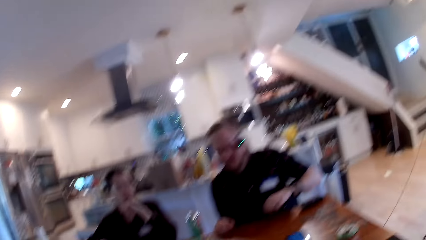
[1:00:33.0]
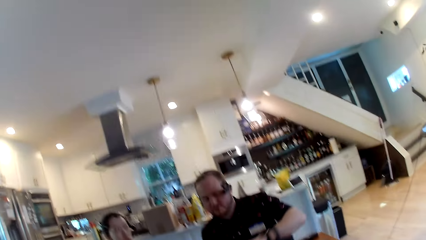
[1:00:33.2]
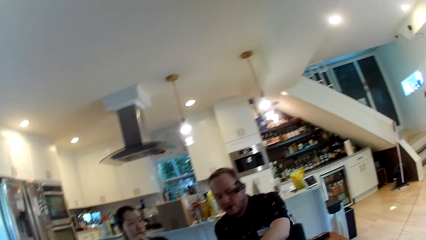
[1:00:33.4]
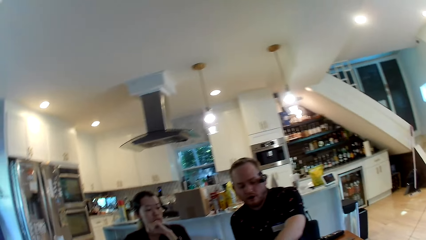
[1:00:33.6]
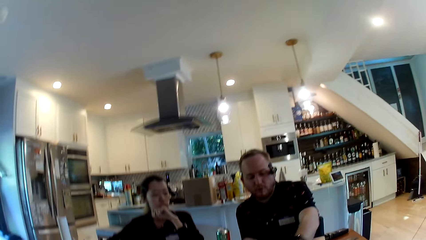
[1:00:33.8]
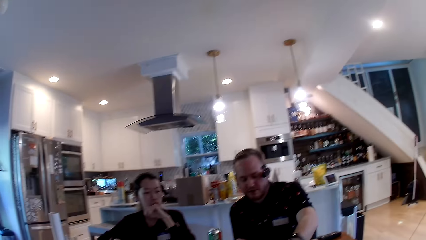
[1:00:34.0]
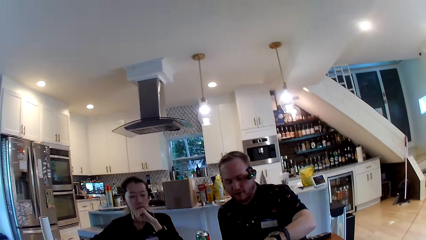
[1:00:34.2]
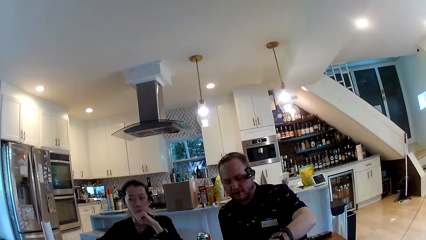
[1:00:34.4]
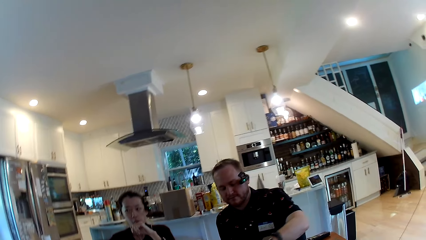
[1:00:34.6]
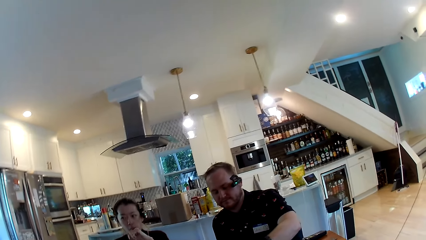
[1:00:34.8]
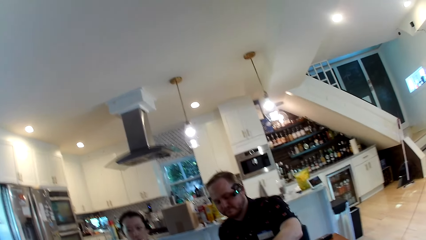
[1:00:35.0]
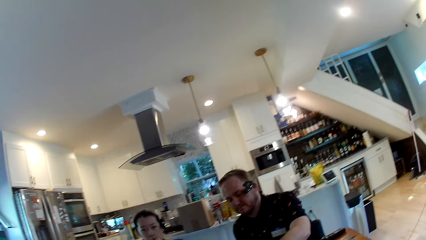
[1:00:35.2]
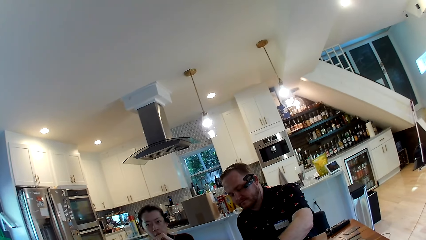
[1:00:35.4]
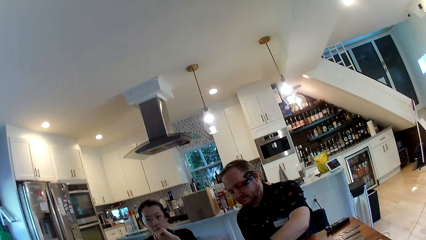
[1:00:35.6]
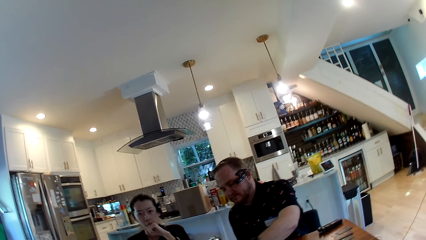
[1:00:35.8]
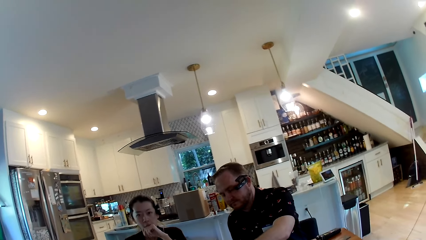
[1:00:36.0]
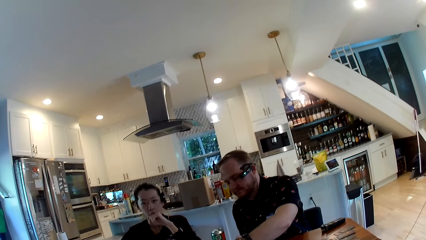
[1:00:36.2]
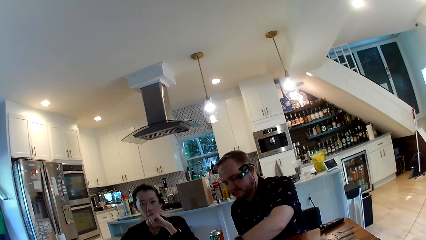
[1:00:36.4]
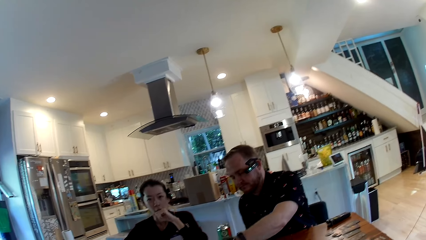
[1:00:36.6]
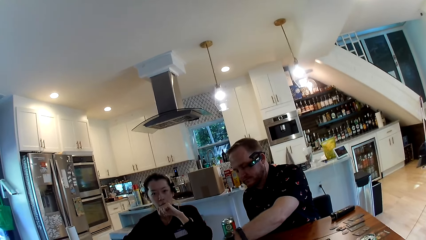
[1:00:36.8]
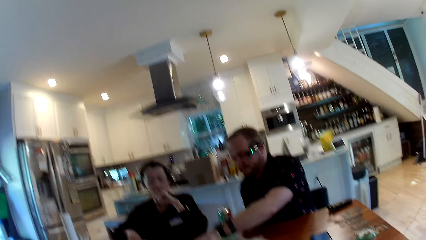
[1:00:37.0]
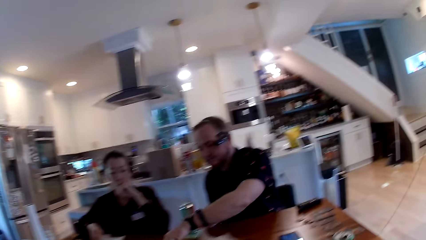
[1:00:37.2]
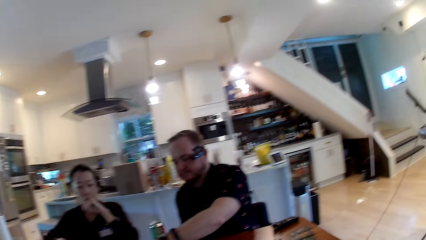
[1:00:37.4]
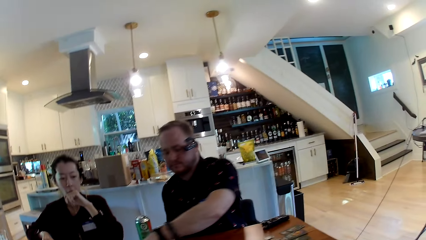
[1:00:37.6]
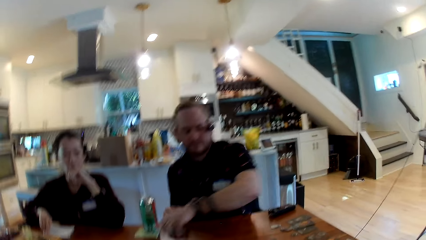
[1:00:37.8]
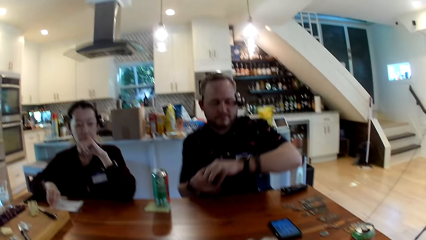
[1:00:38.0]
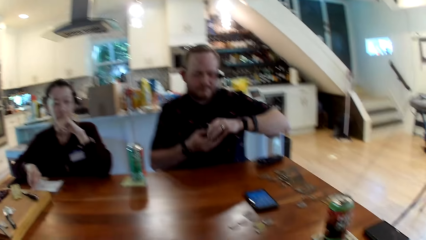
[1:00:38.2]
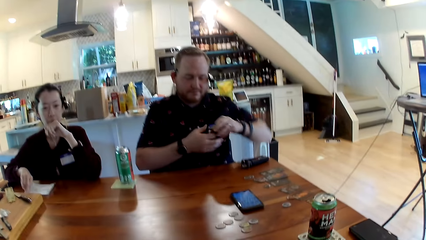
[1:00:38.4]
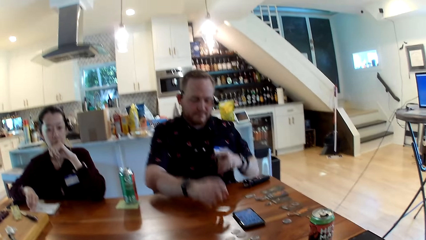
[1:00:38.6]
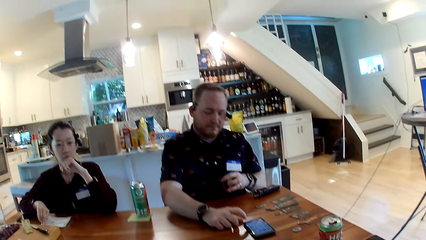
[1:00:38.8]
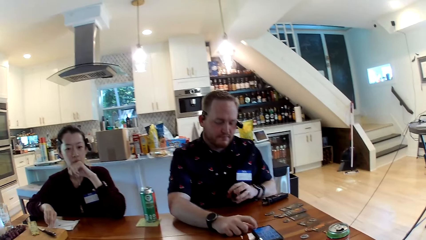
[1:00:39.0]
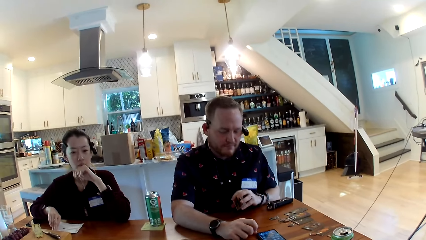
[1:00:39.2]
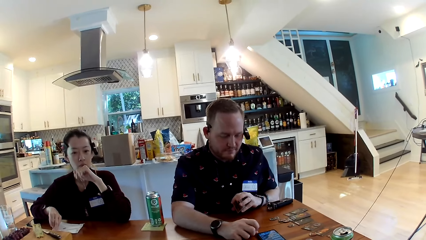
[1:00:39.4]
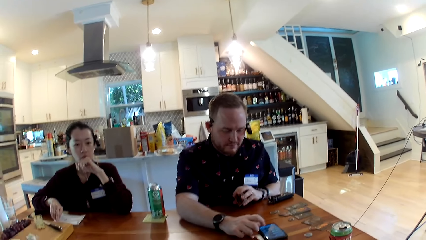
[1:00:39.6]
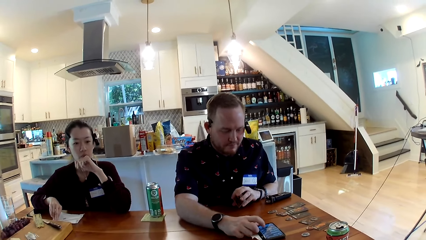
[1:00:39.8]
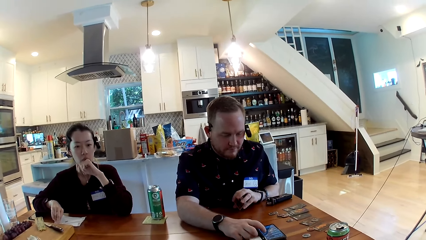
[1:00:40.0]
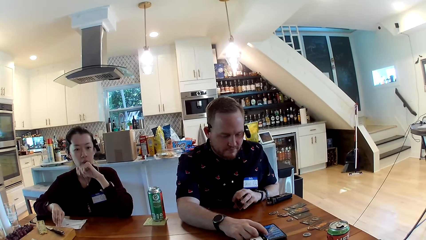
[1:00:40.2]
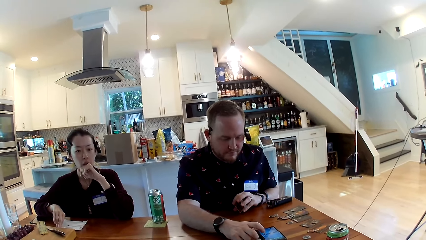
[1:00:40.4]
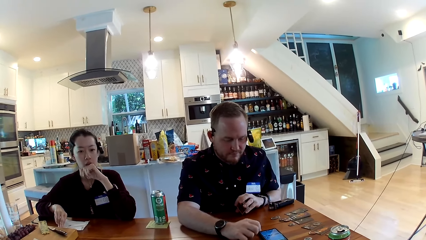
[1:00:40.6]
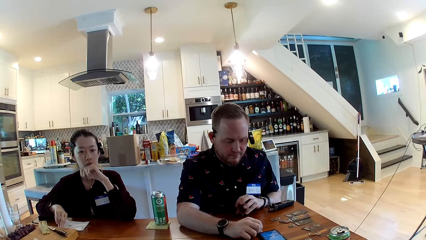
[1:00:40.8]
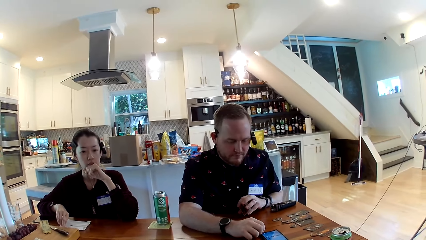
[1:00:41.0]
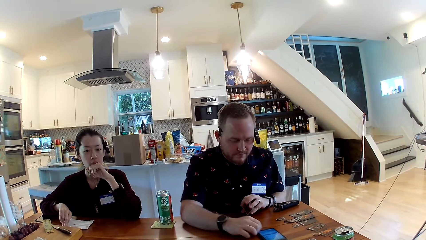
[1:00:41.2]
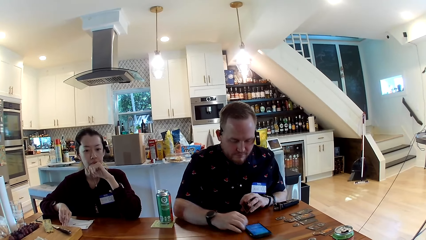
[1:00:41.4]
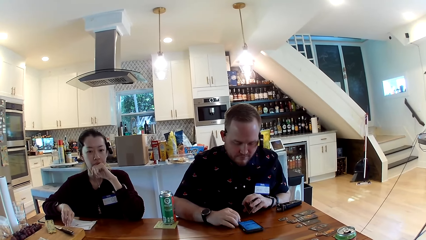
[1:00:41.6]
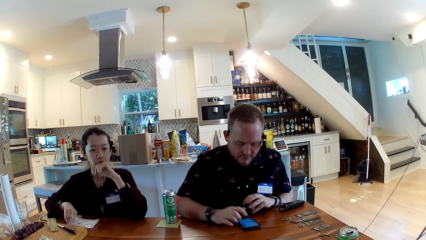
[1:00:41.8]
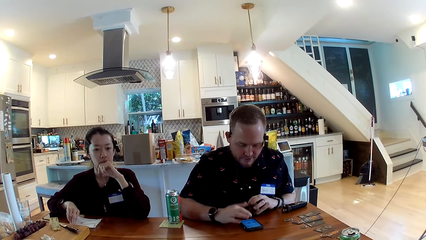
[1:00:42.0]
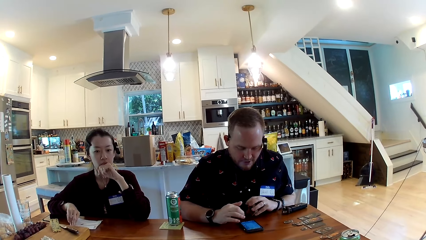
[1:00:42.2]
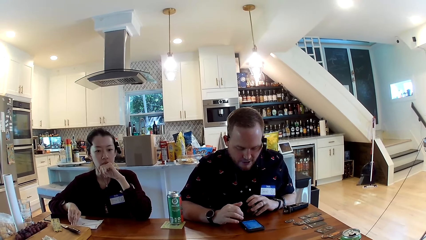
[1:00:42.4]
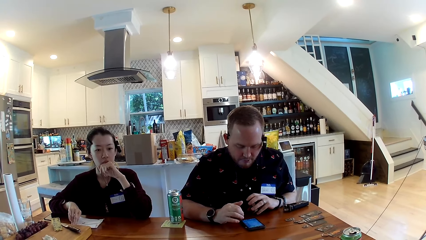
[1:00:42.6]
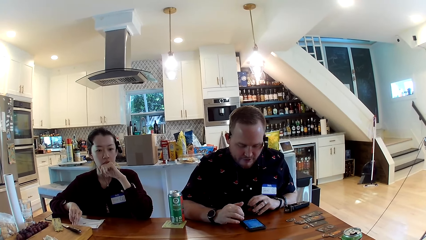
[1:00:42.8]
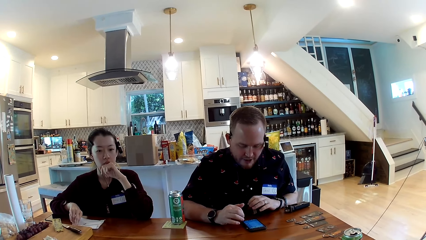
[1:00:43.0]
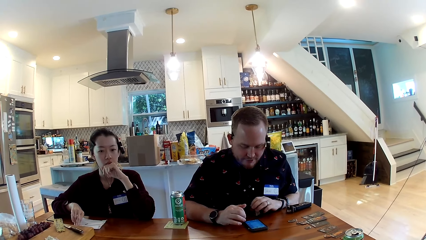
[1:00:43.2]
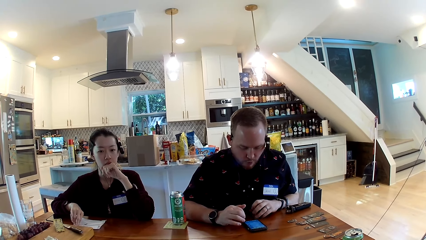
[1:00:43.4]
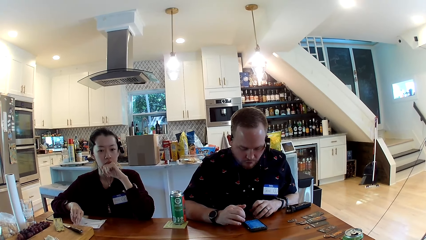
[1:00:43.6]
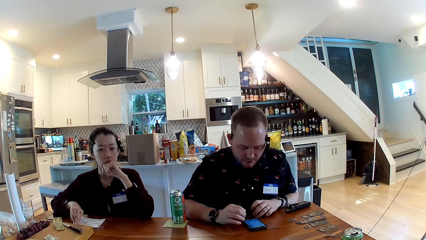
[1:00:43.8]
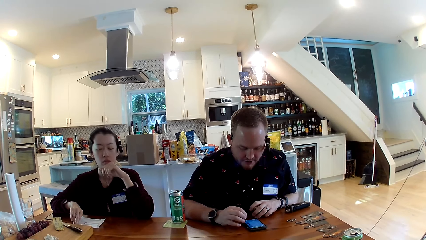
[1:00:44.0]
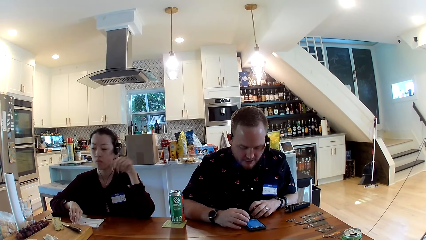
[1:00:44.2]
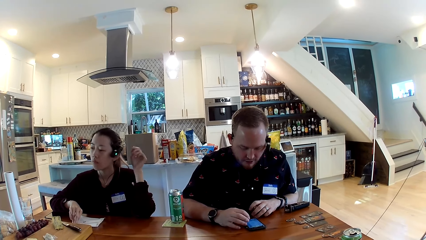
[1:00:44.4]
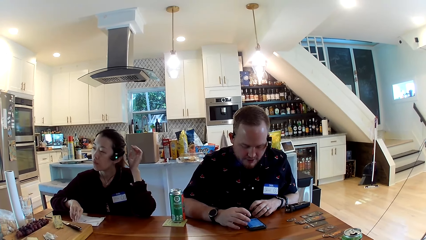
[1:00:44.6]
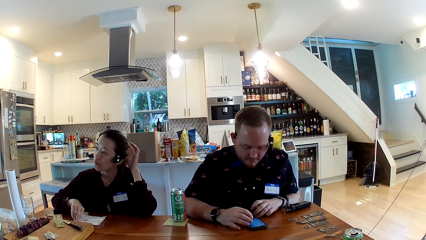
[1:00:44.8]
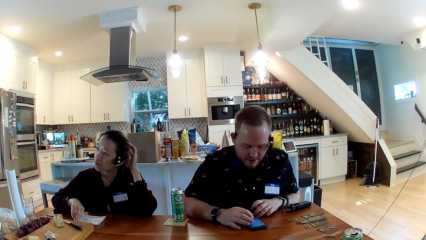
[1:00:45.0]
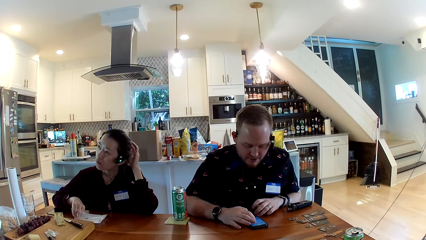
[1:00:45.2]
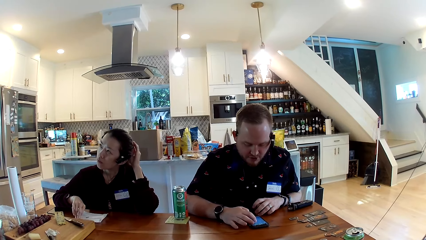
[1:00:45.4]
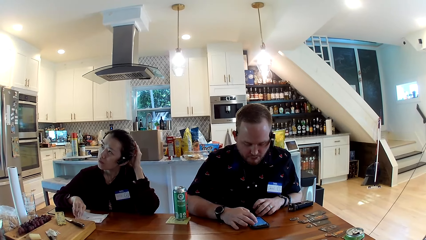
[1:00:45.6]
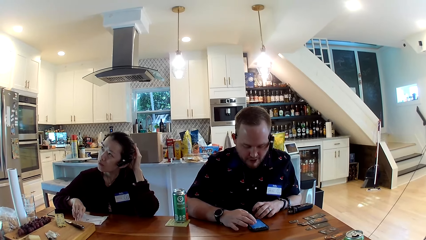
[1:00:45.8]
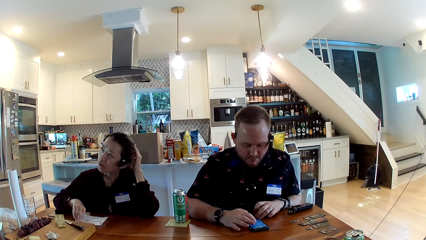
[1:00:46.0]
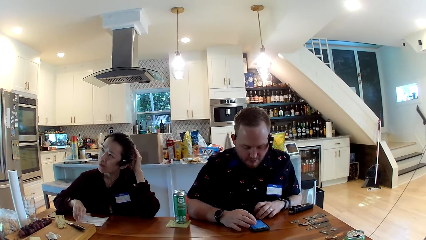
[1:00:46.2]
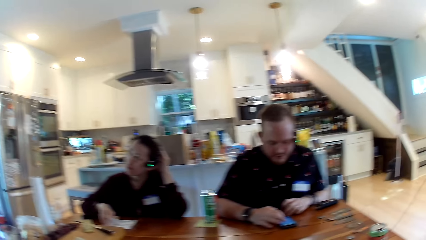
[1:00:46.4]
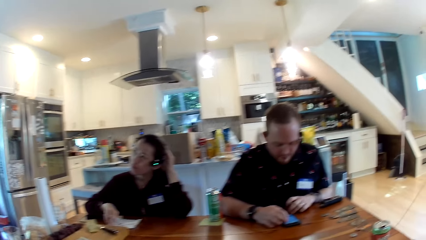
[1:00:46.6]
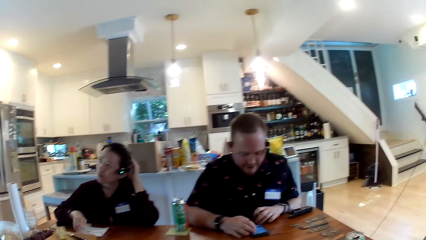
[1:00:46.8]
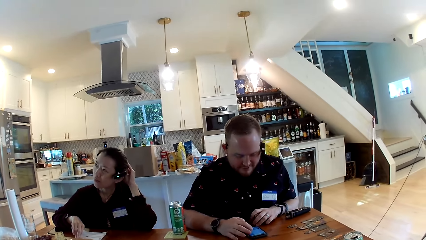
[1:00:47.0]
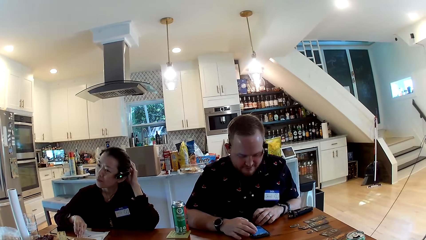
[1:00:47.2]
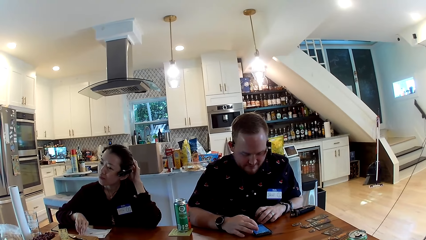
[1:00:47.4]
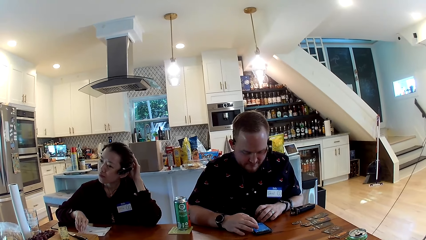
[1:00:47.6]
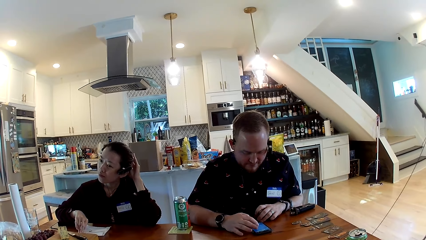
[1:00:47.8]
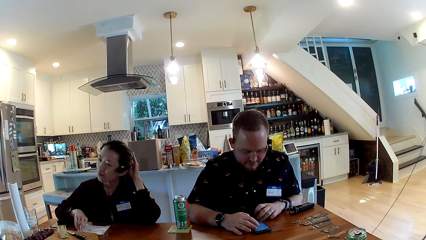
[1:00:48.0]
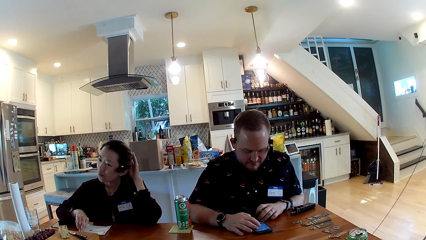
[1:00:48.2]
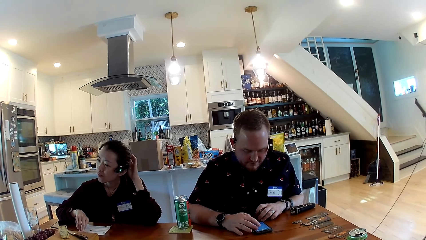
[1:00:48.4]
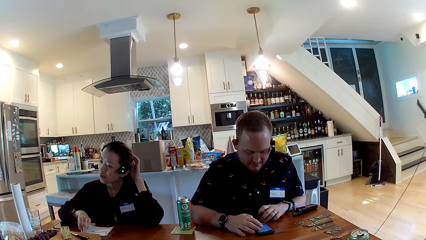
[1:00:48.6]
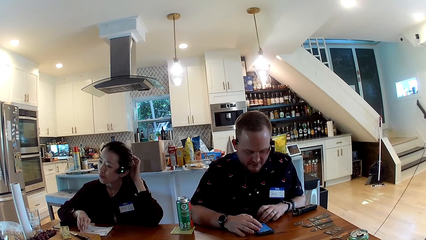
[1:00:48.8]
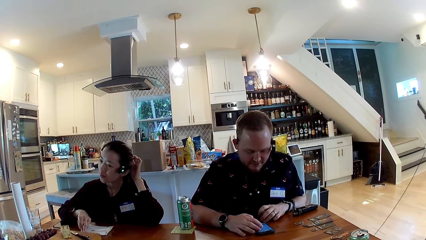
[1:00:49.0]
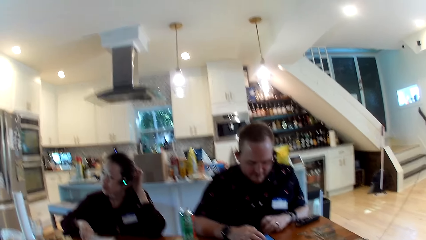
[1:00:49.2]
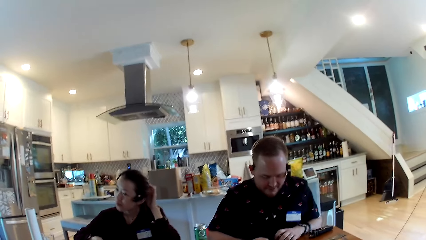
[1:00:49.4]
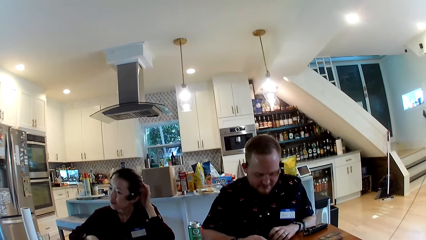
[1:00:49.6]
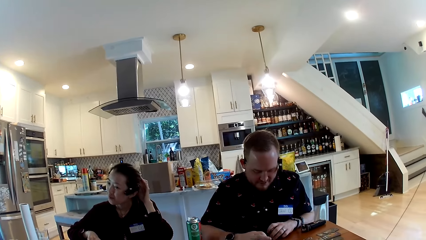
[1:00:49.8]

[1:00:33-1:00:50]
The camera wearer converses with the man. The man packs the cards on the table with his left hand. The man operates a mobile phone on the table with his right hand. The man moves the mobile phone on the table with his right hand. The man operates the mobile phone on the table with his right hand. A woman touches her hair. Another woman converses with the man. The camera wearer converses with the man.
